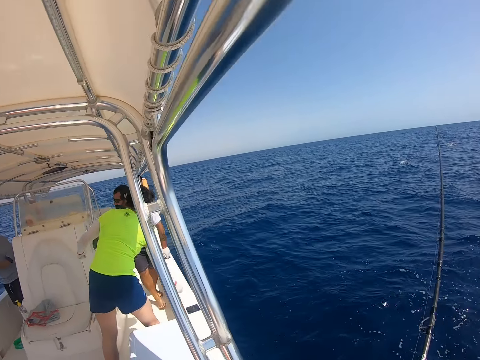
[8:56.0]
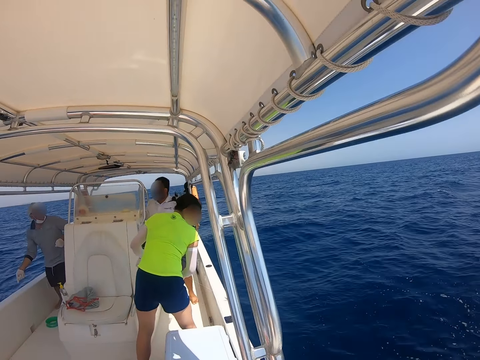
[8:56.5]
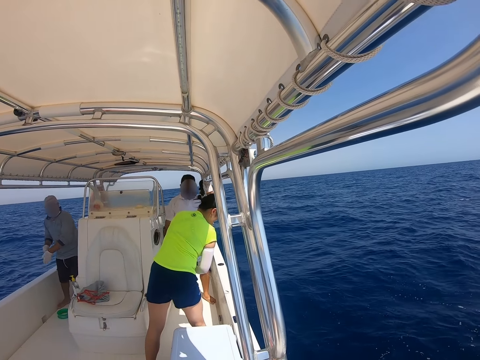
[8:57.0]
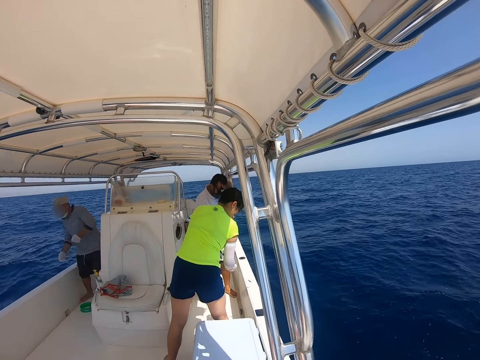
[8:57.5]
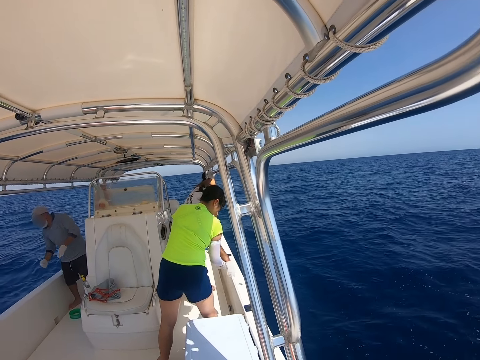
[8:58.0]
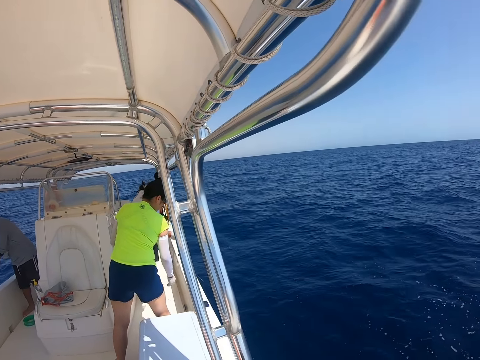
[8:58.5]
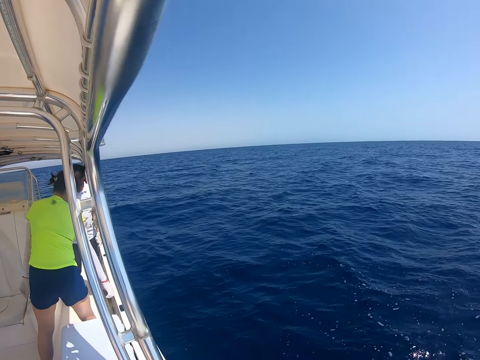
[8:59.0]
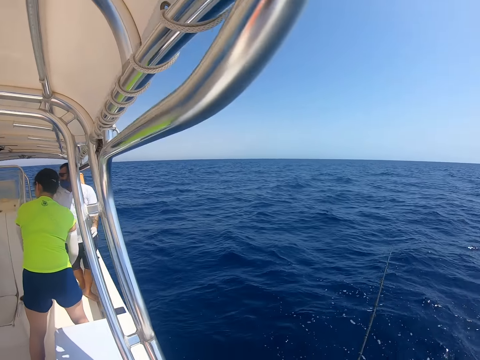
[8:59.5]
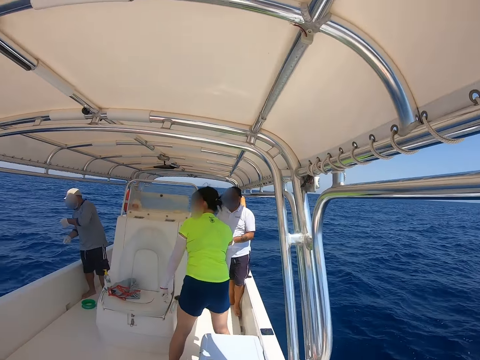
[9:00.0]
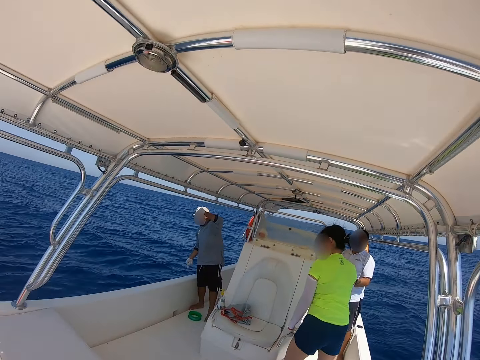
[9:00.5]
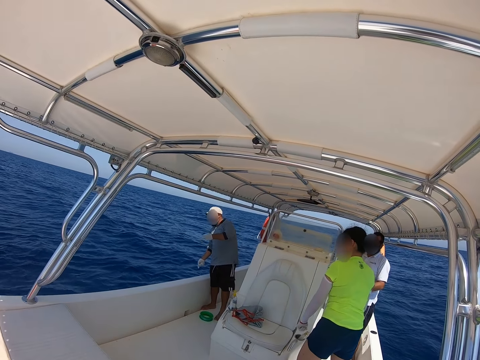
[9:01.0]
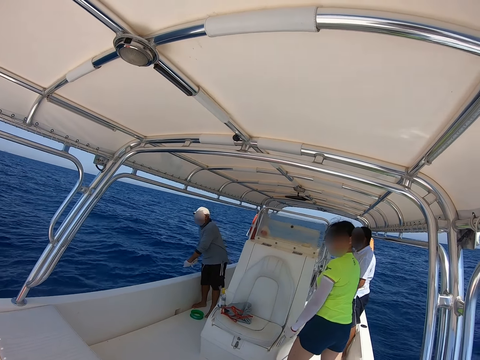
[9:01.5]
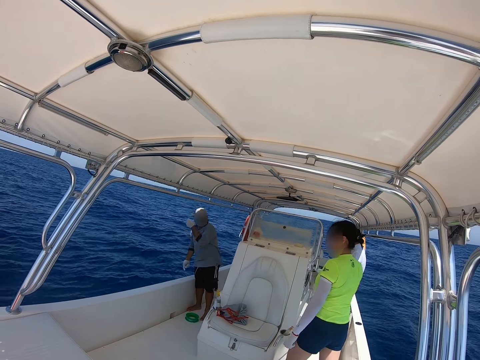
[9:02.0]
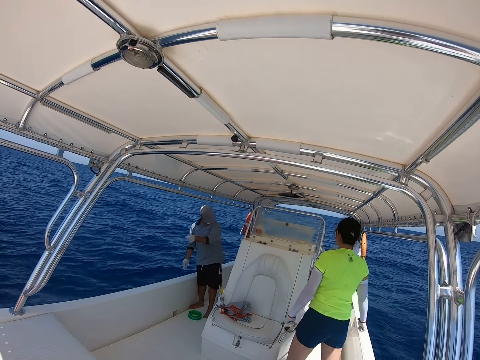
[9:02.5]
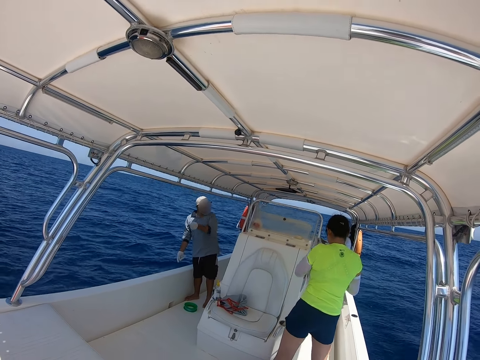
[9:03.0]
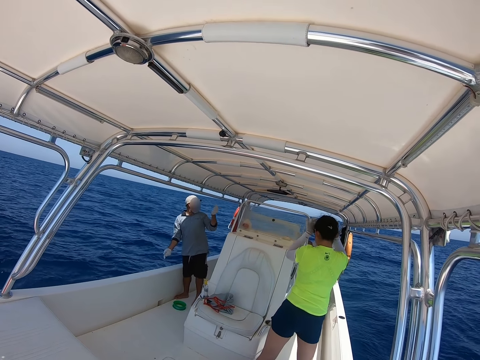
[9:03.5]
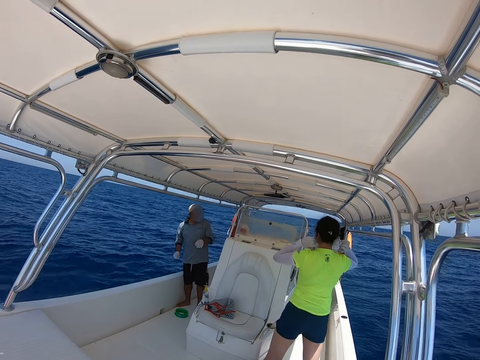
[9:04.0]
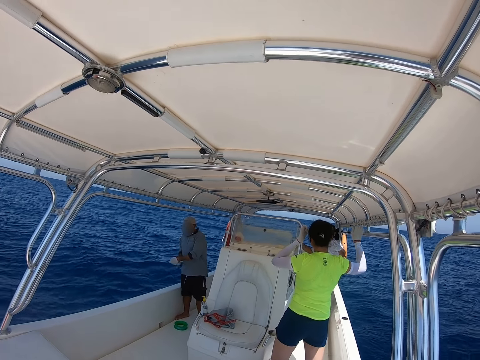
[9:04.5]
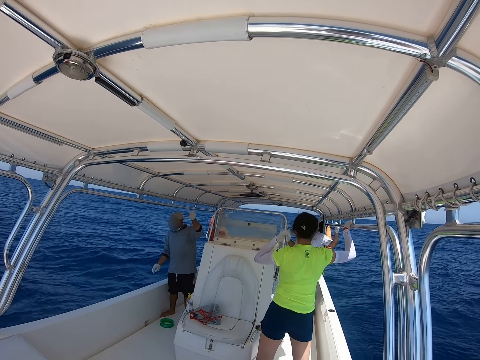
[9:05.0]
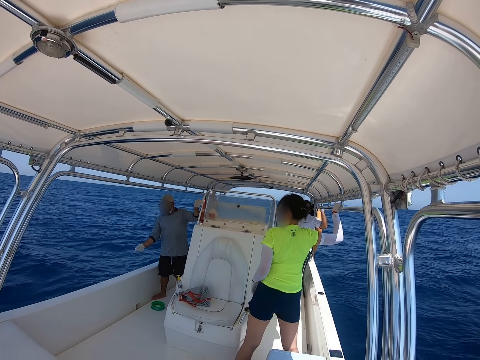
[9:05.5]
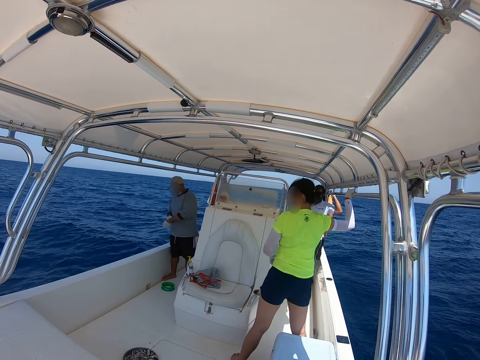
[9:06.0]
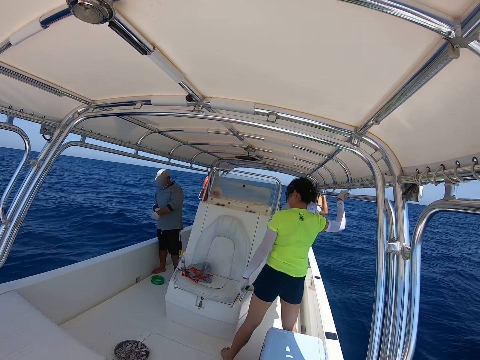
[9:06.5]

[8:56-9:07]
A person puts the rope from the ocean. A man pulls the string. Another man looks around the boat.

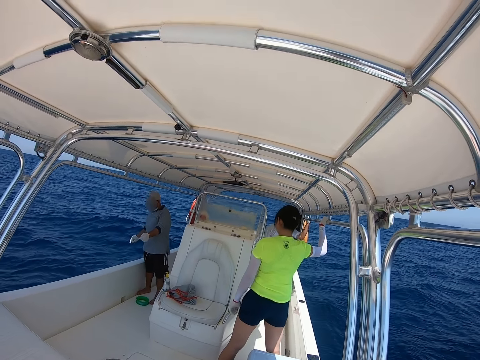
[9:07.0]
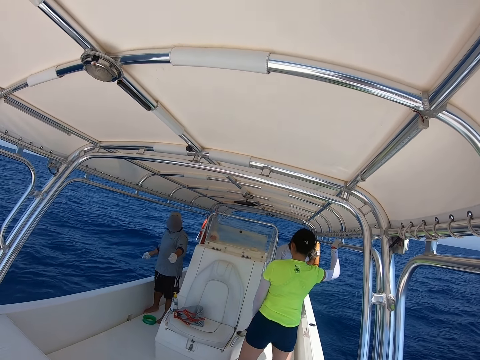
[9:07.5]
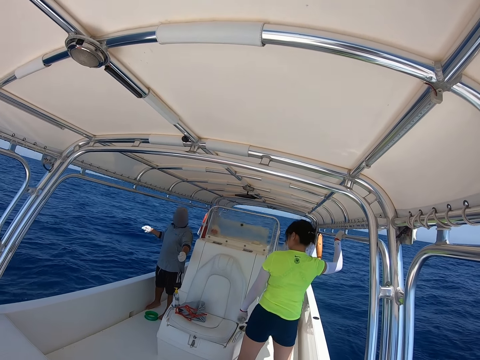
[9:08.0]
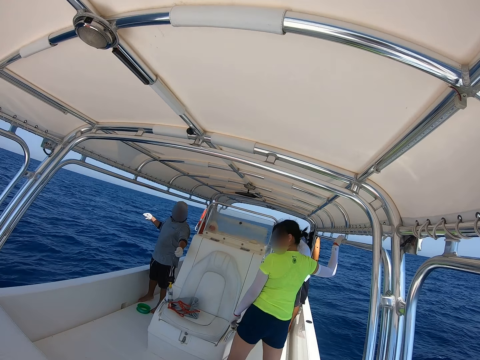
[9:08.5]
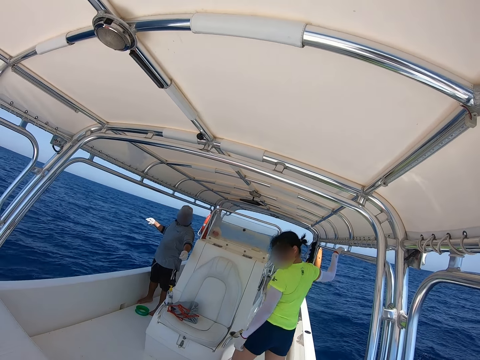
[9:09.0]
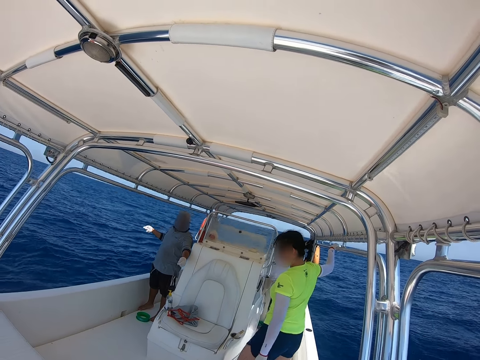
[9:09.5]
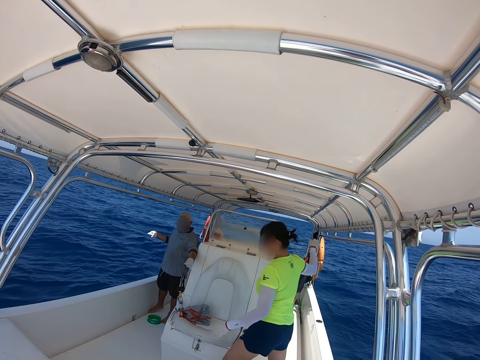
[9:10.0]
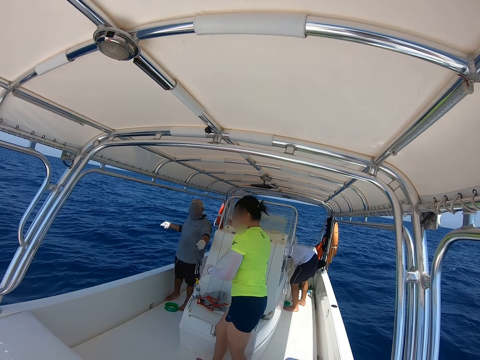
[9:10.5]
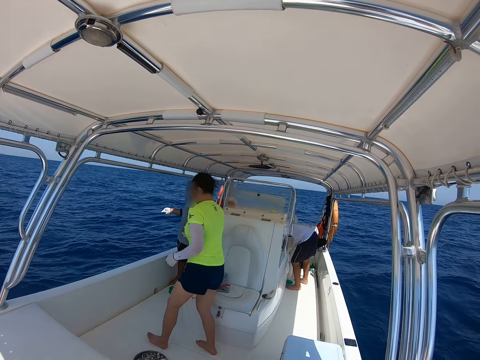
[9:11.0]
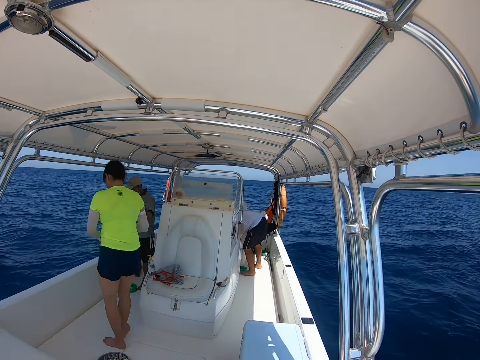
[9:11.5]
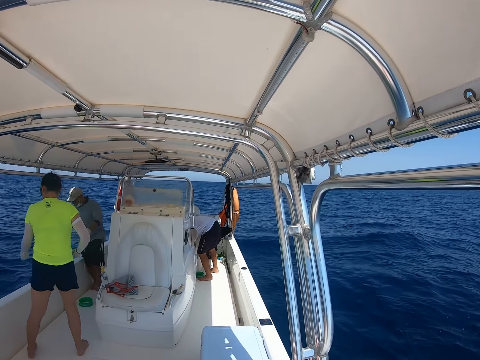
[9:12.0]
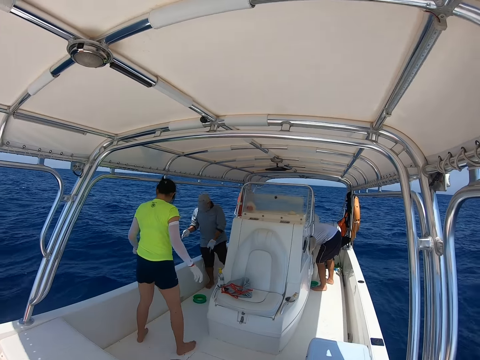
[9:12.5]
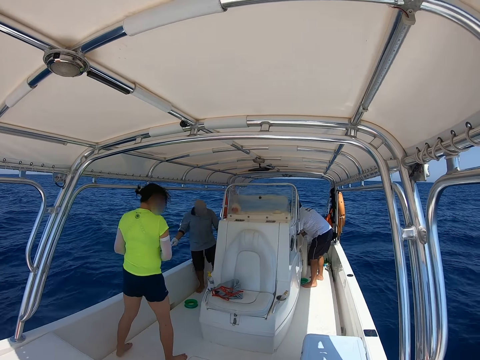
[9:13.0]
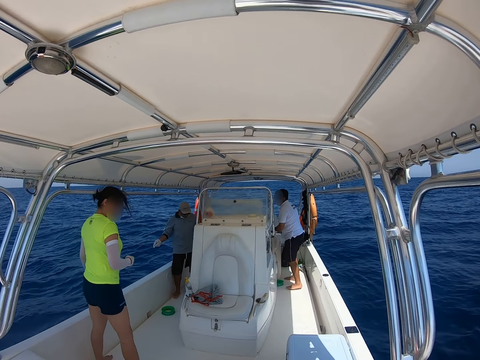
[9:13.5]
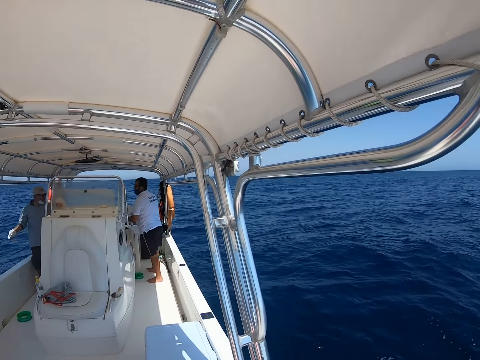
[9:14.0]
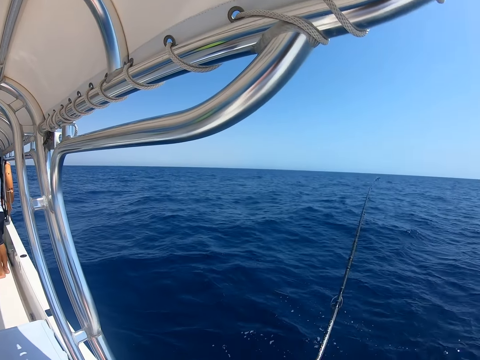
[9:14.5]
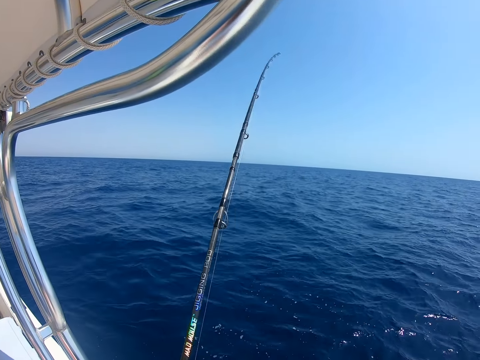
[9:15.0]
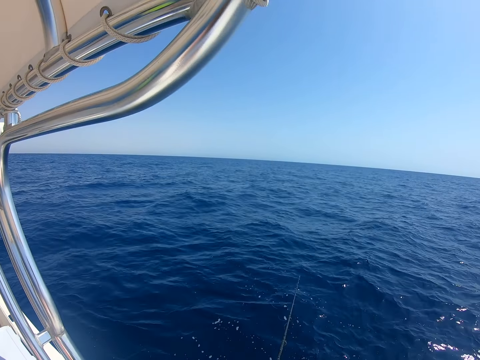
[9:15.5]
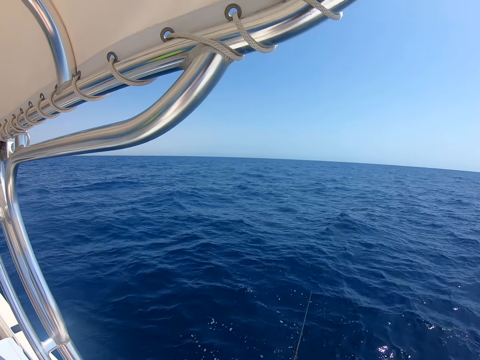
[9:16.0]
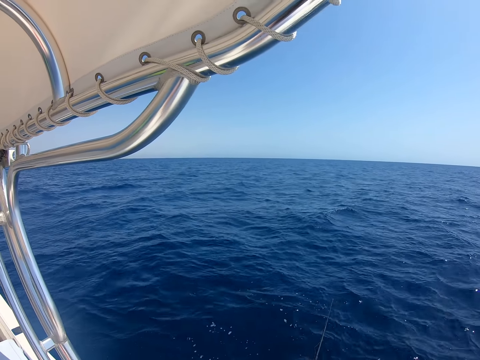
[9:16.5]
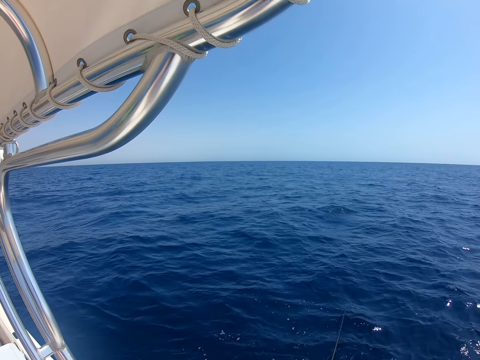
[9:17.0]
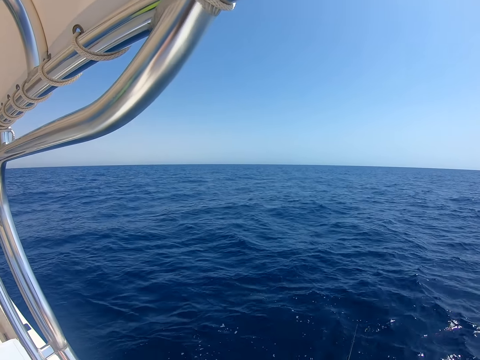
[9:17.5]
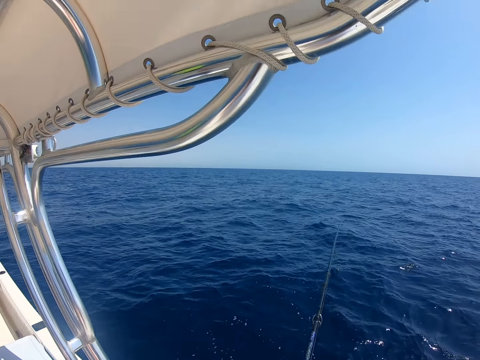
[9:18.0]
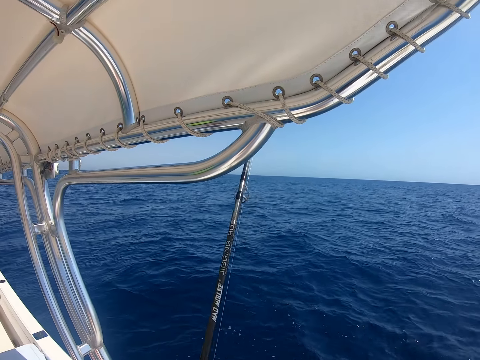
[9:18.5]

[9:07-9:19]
A man walks around the boat. The camera wearer fishes in the ocean with a fishing rod. They fish in the ocean with the fishing rod again. They play with the fishing rod.

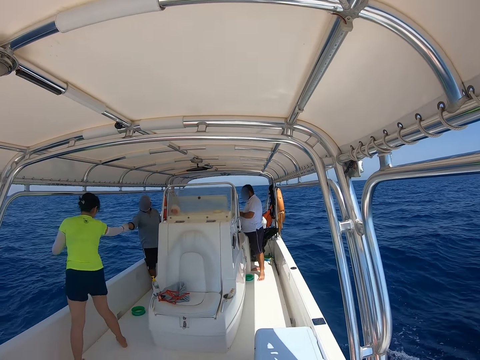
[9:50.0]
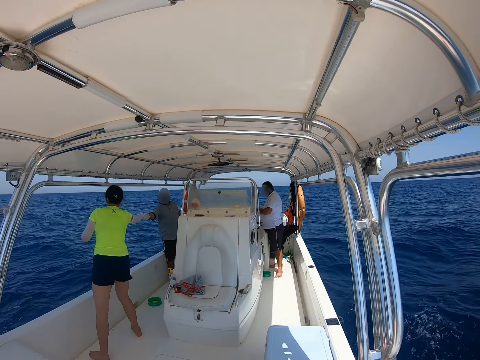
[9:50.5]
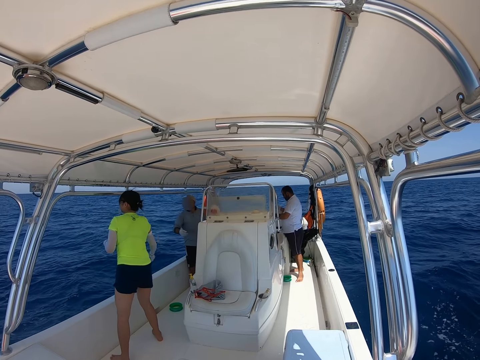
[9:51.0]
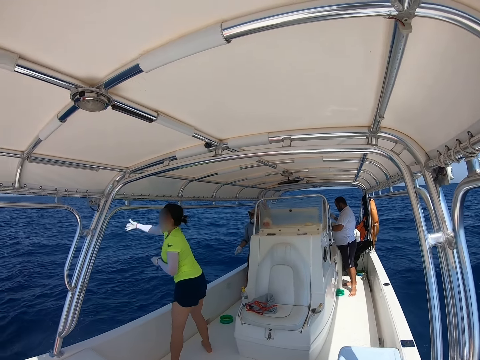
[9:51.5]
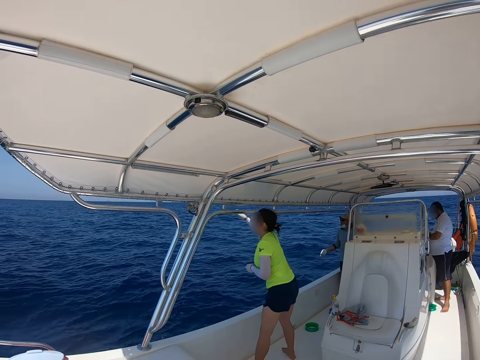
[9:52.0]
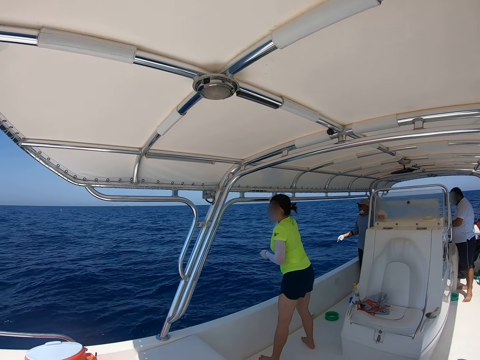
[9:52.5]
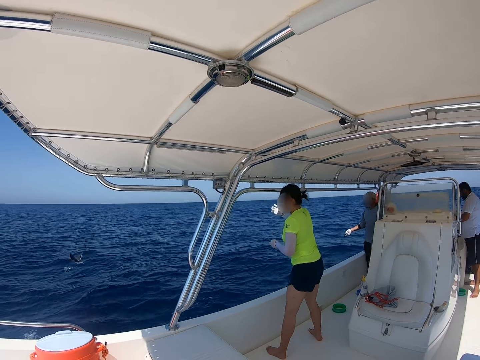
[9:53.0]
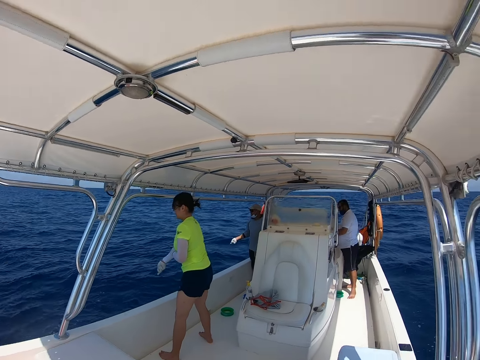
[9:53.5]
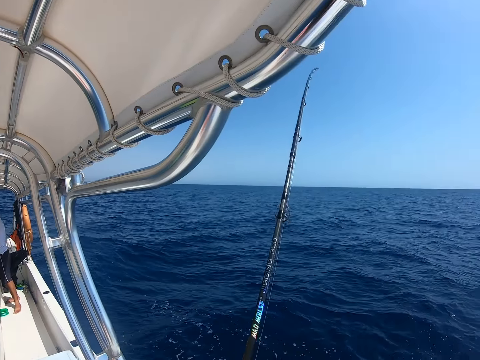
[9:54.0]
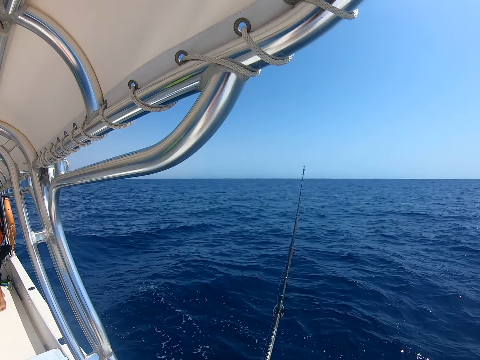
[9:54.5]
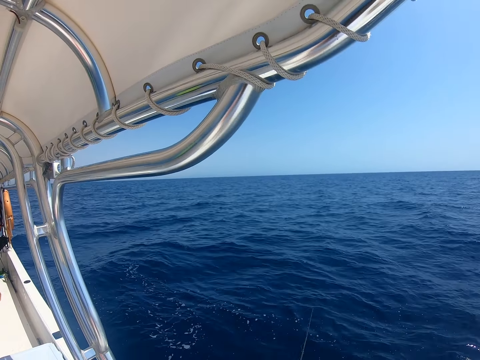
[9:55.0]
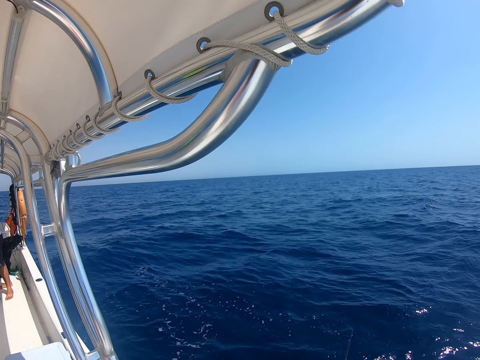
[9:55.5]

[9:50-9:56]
A man throws something to the water.
